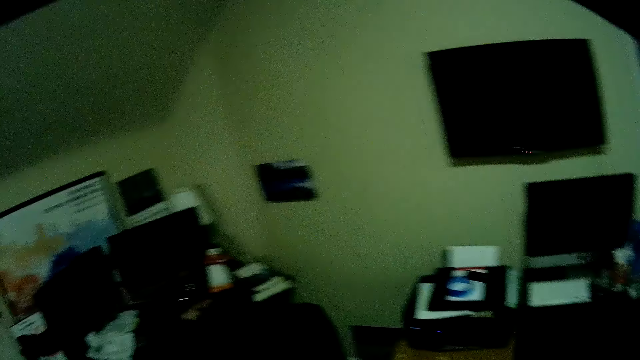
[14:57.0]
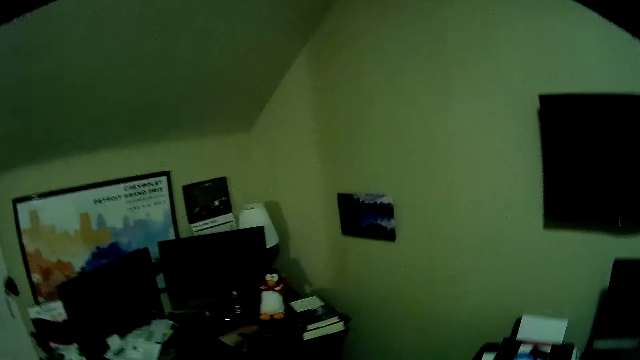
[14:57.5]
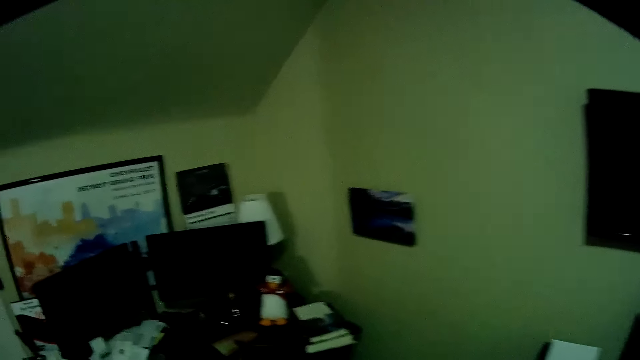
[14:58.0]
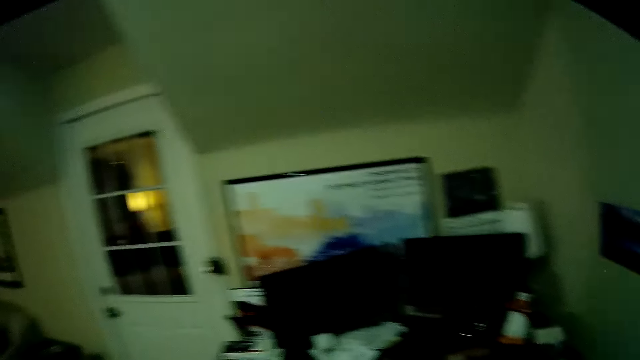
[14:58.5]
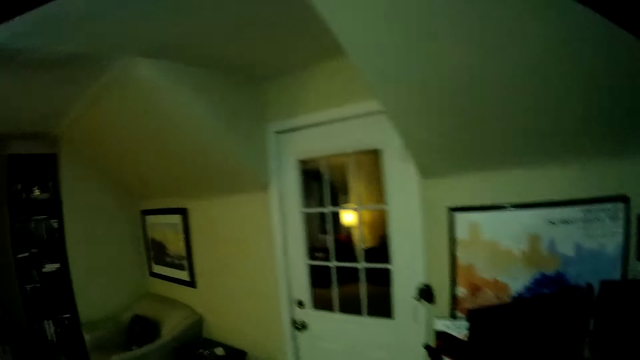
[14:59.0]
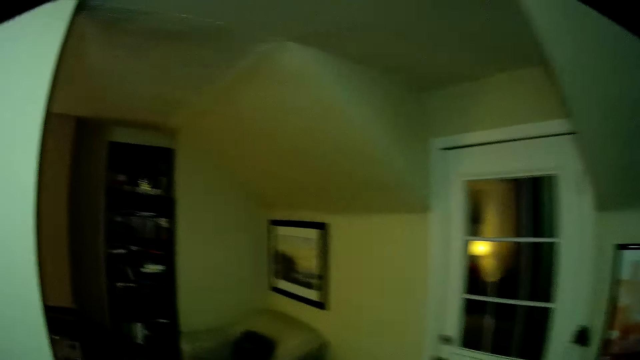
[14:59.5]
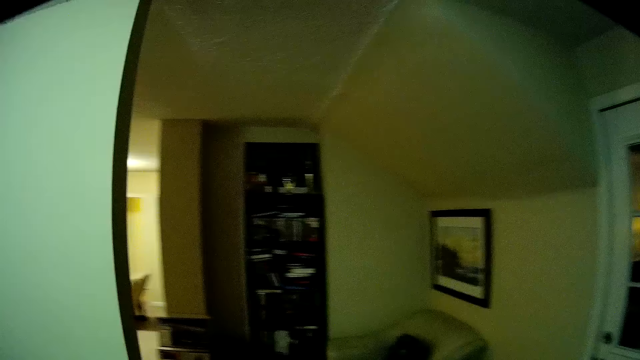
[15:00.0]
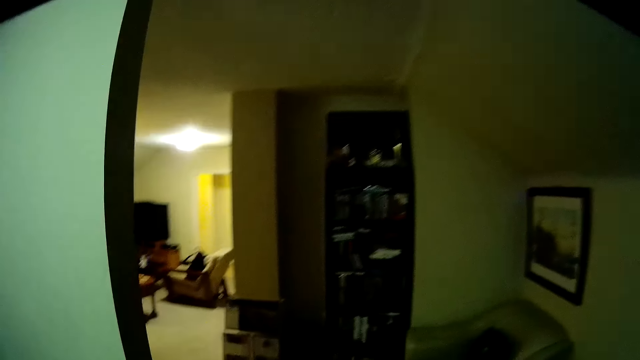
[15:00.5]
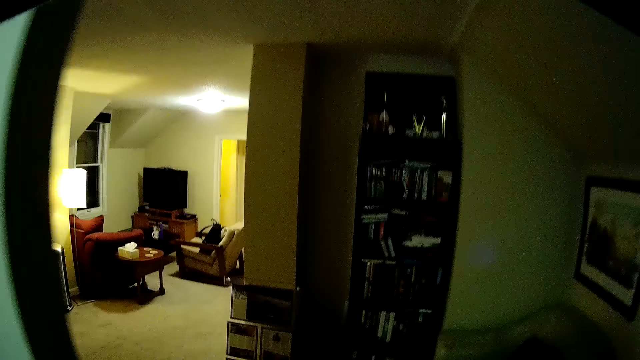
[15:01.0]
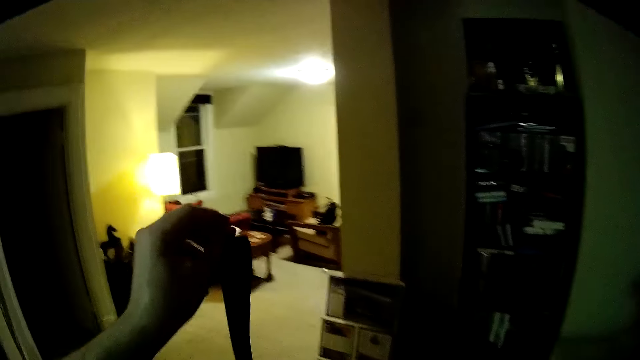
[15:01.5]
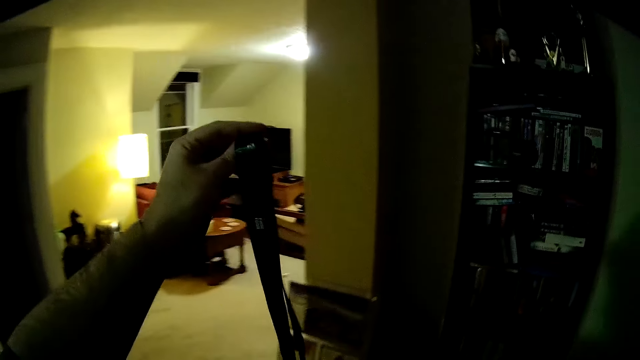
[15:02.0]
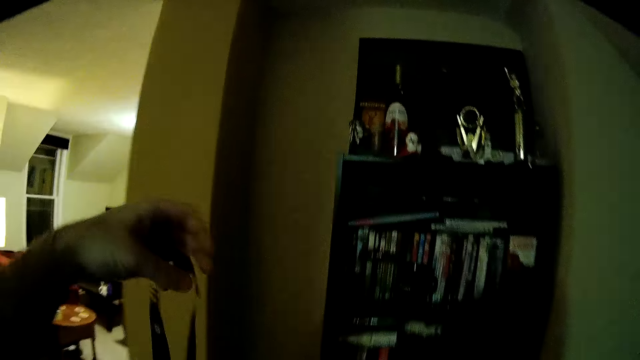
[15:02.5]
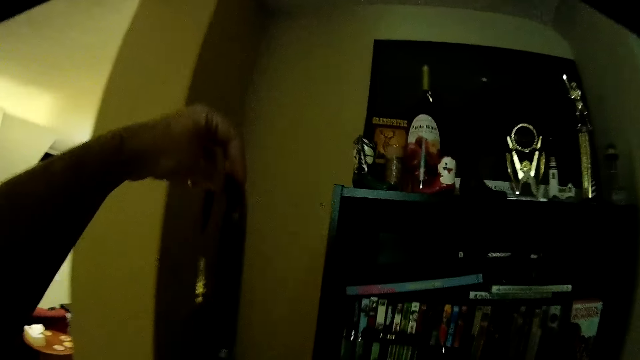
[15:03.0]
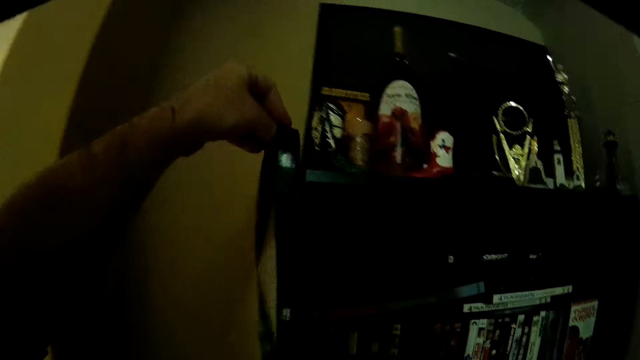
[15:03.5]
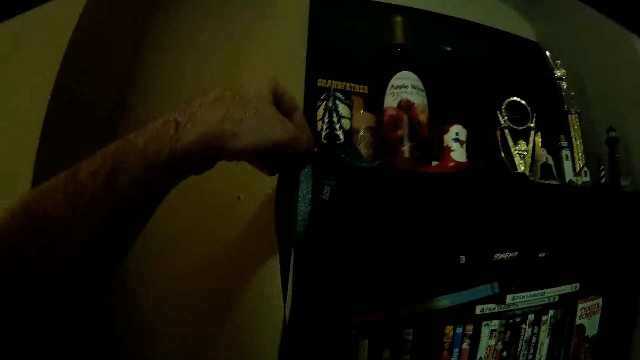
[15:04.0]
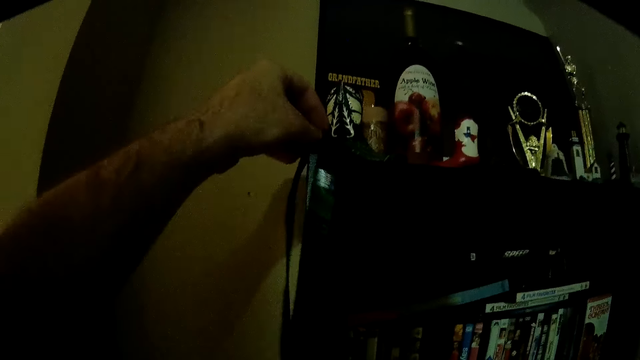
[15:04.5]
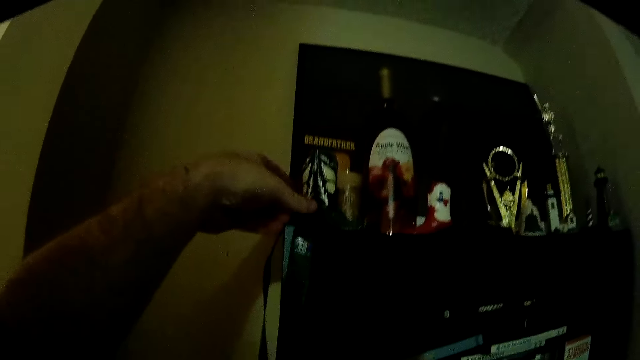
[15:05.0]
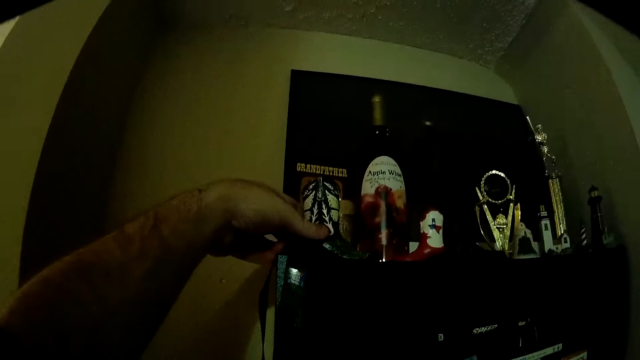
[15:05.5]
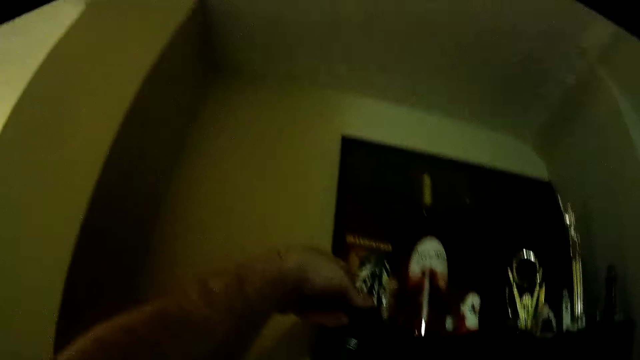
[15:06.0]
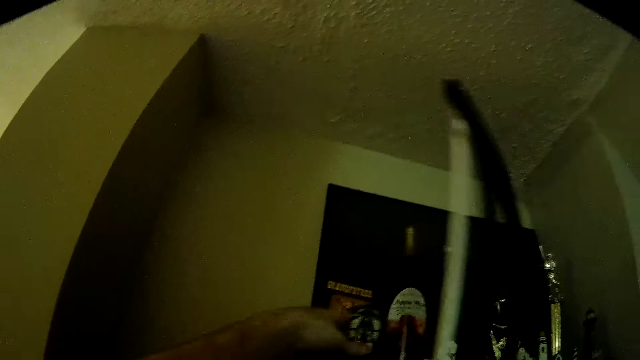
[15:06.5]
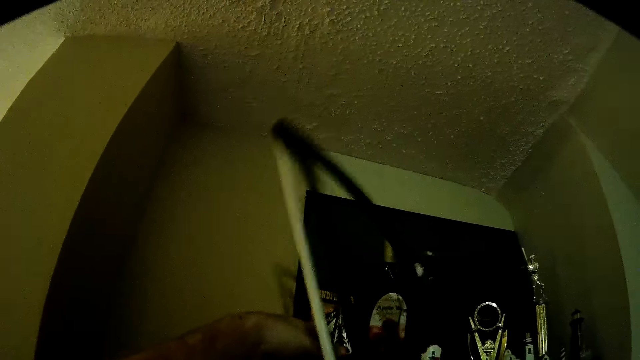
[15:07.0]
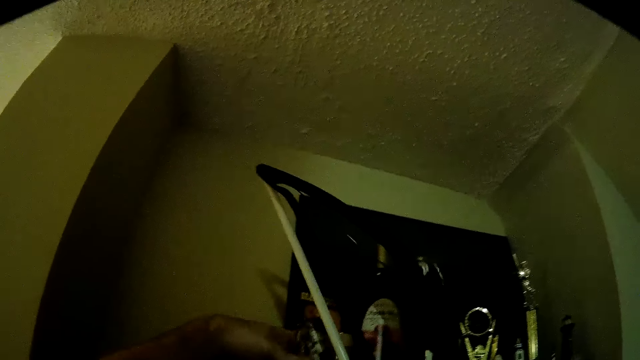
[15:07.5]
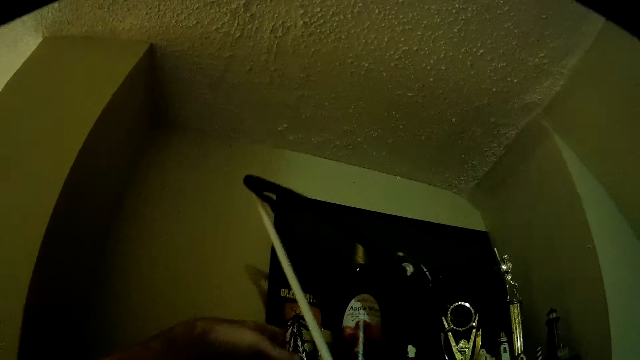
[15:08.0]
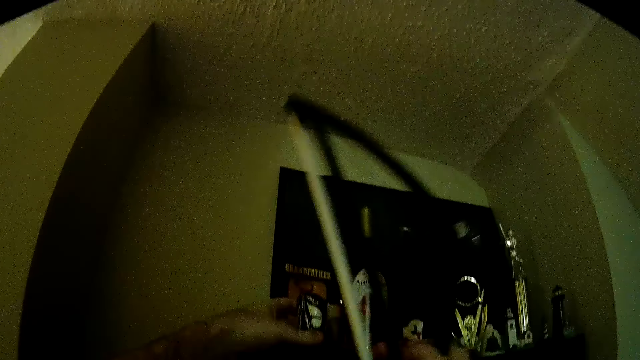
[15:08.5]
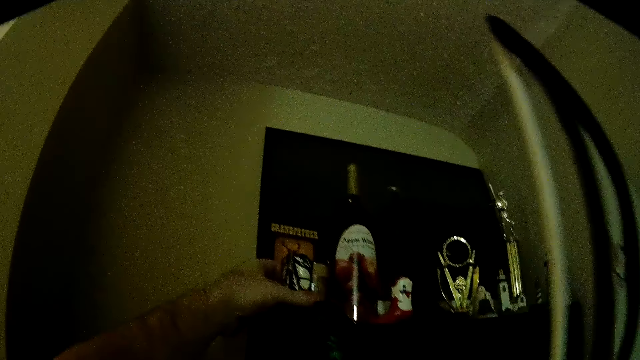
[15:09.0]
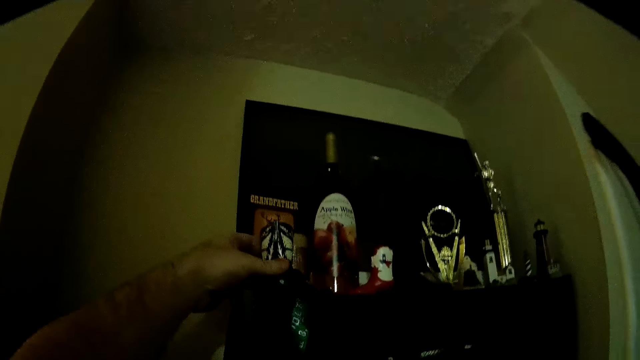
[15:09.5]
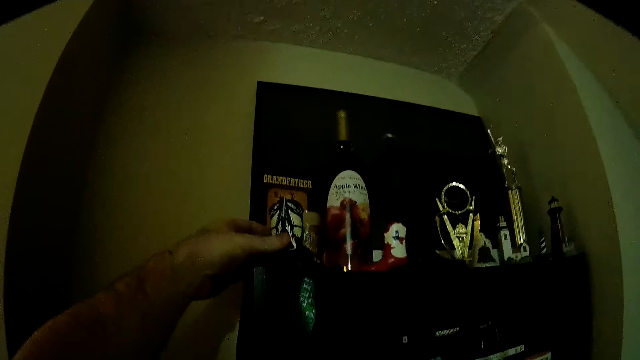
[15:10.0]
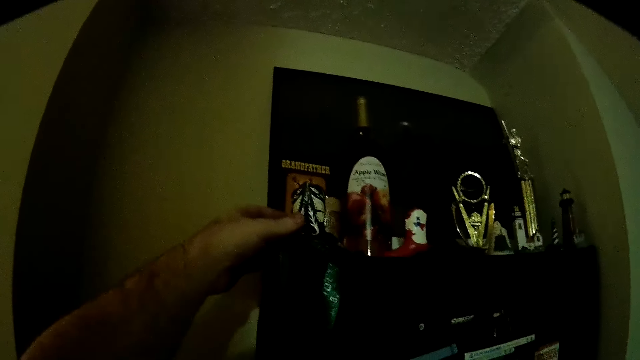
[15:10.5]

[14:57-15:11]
The camera wearer hangs the tag on the shelf. They position a container on top of the shelf. They adjust a decoration. They lift a hanger and lower the hanger.

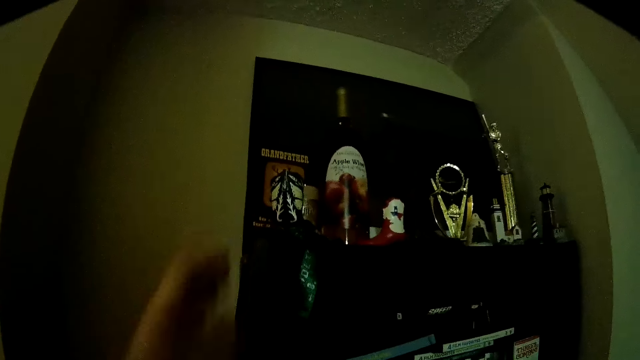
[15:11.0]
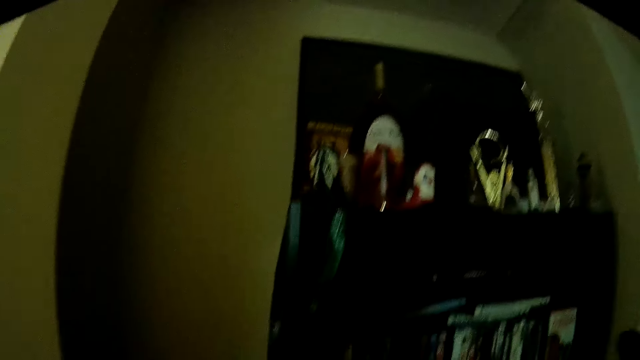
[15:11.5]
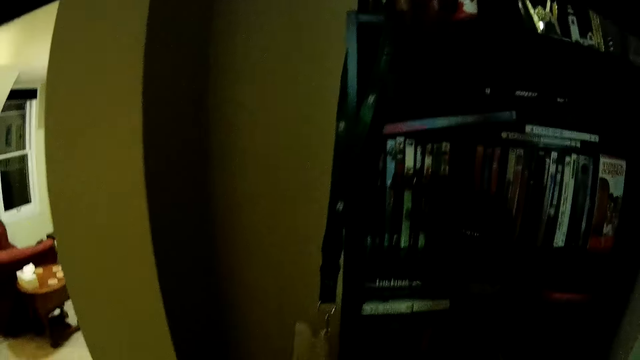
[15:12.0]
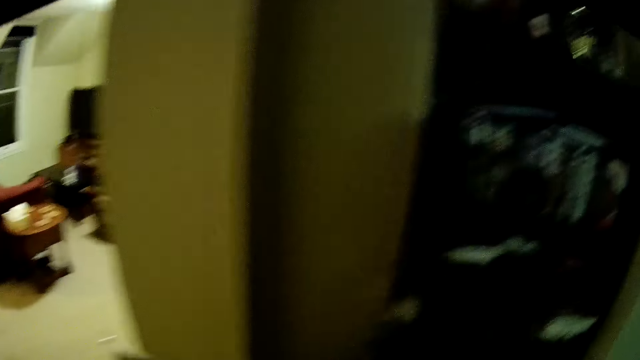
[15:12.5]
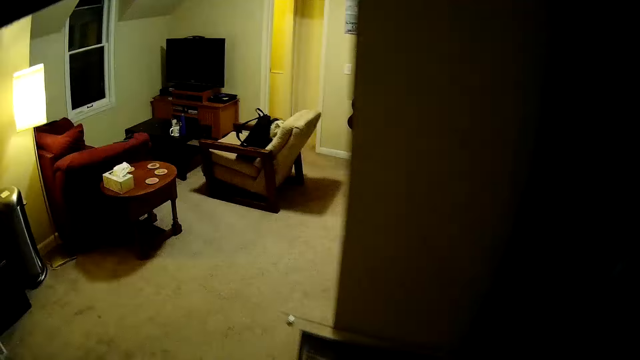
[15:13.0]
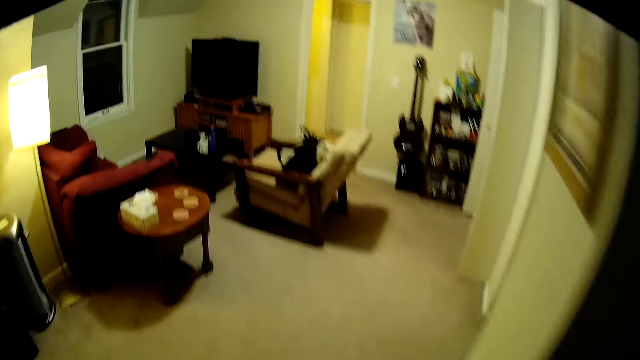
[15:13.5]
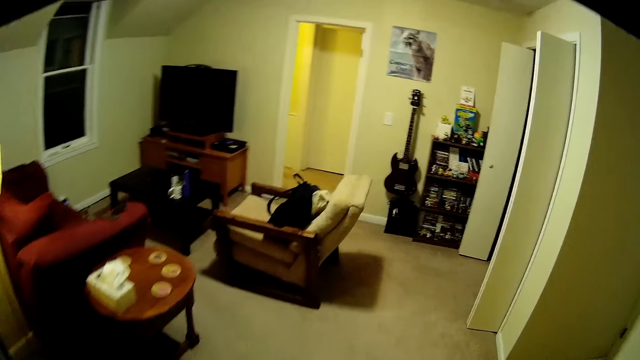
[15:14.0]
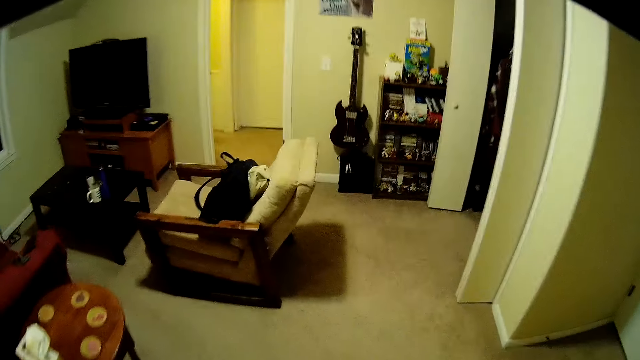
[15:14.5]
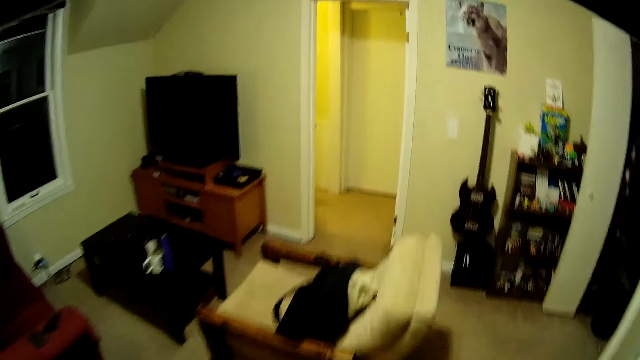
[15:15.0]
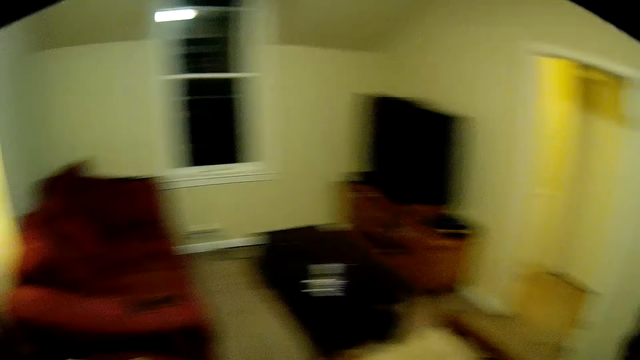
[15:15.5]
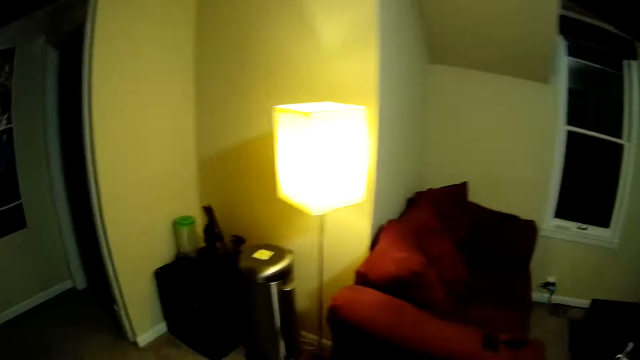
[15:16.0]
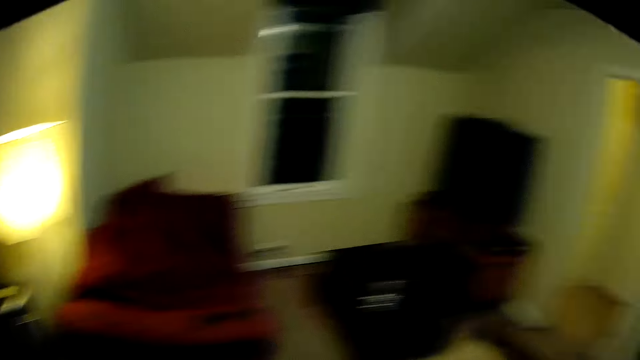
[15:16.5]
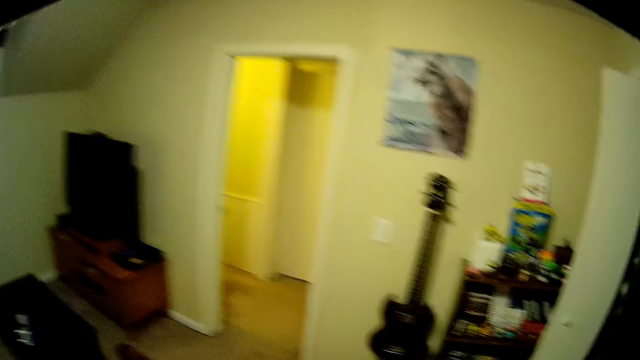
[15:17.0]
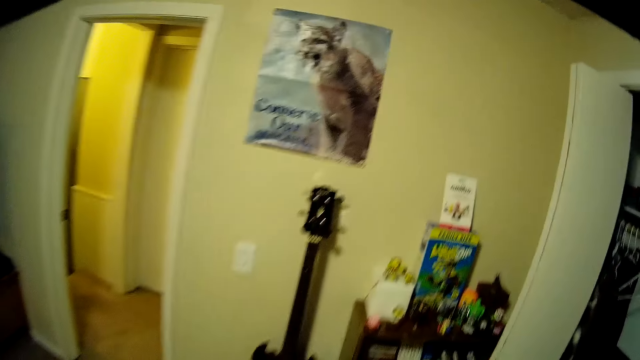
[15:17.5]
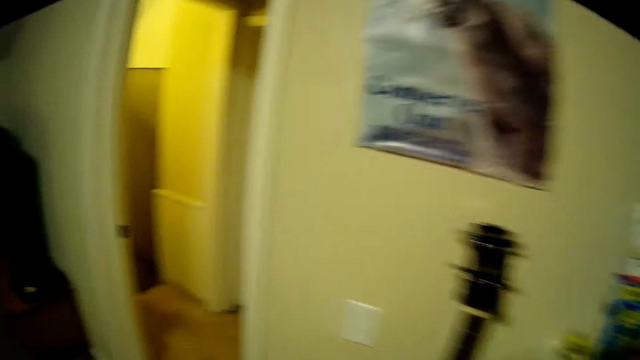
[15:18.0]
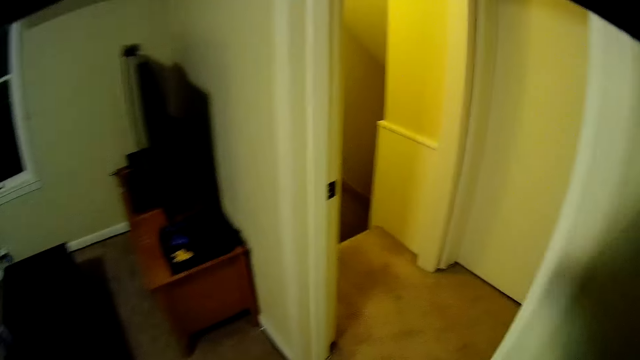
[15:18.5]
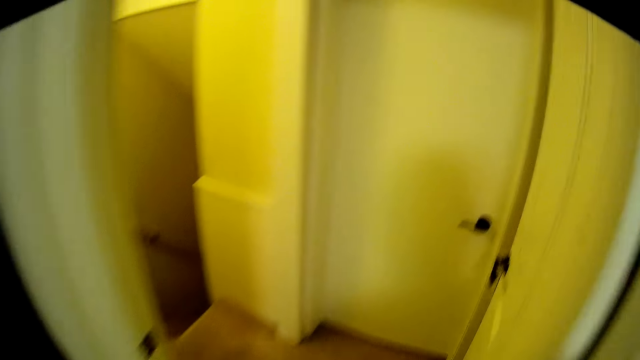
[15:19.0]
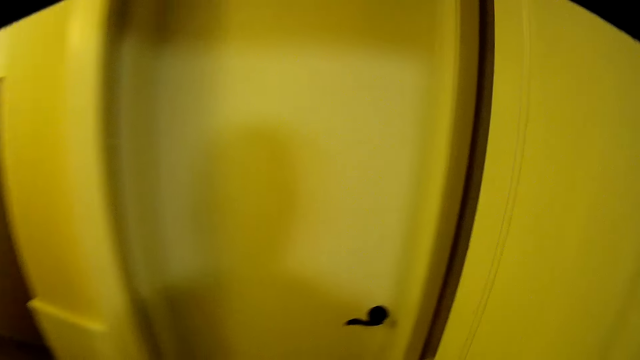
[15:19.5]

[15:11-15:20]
The camera wearer walks inside the house.
